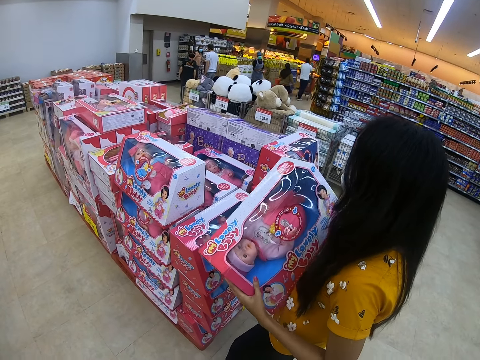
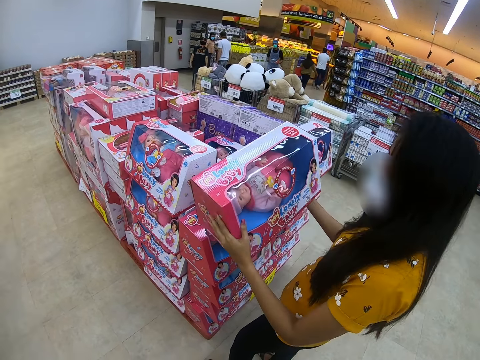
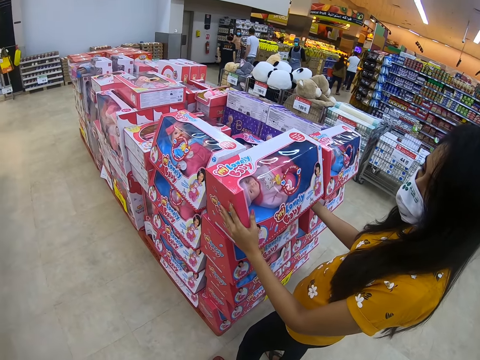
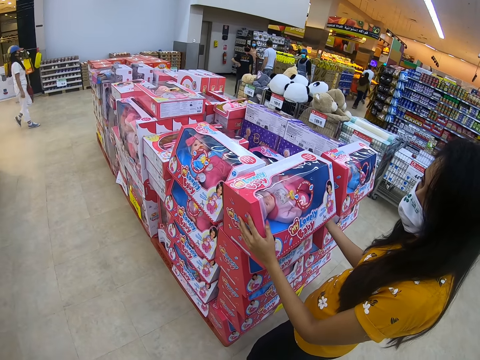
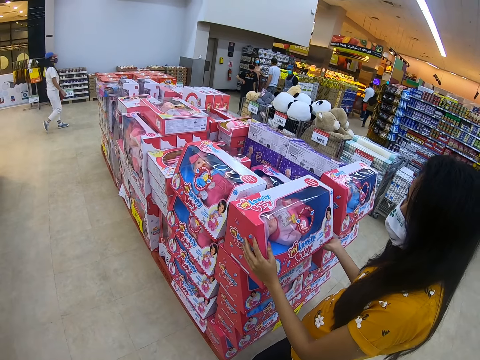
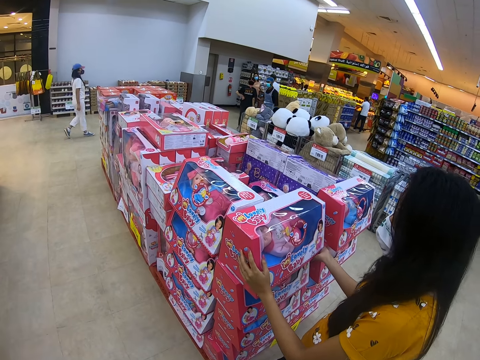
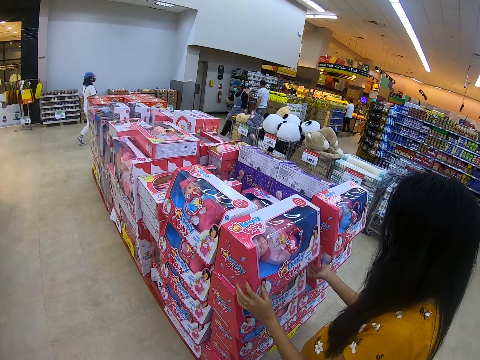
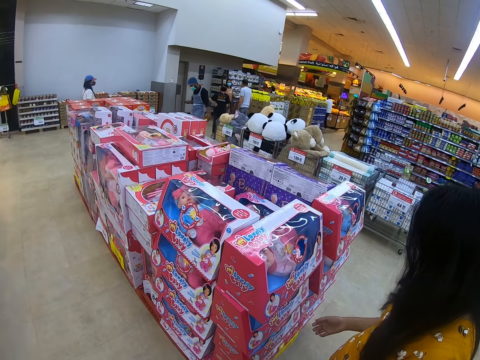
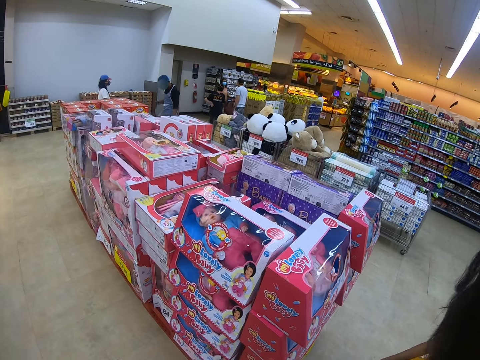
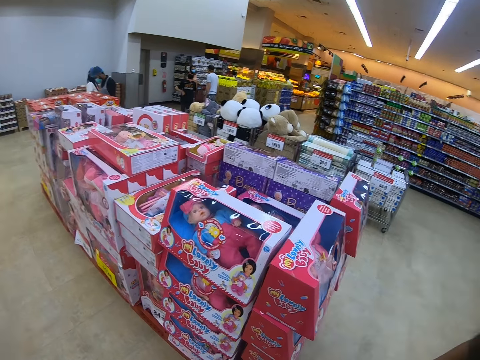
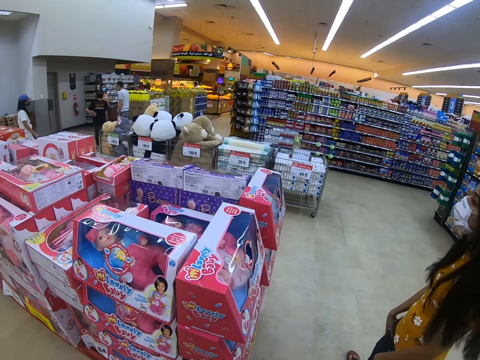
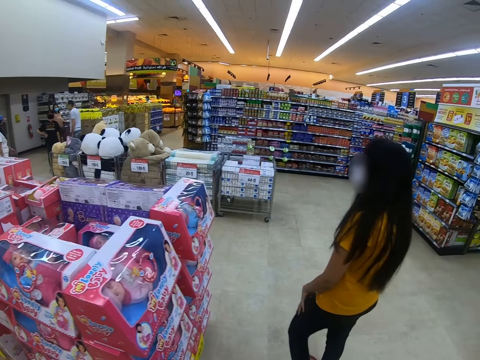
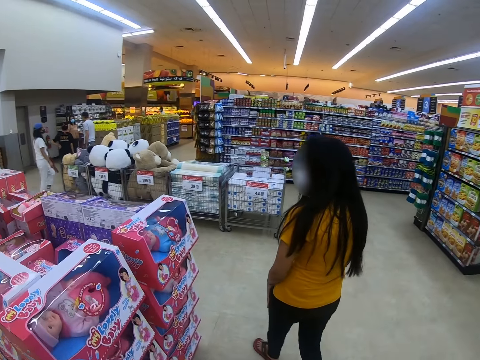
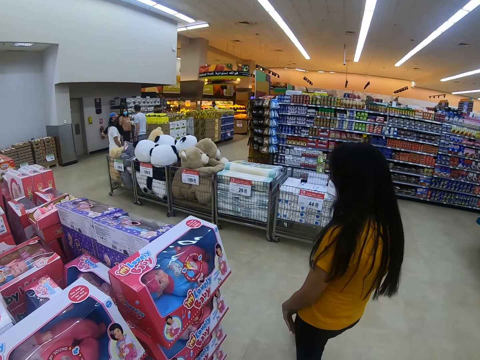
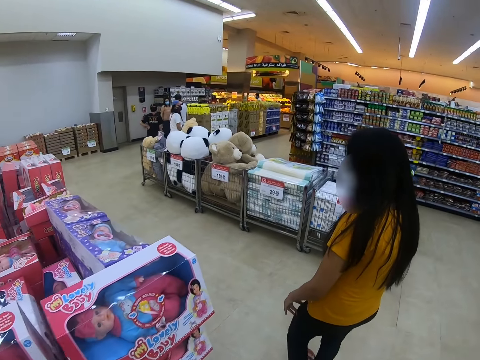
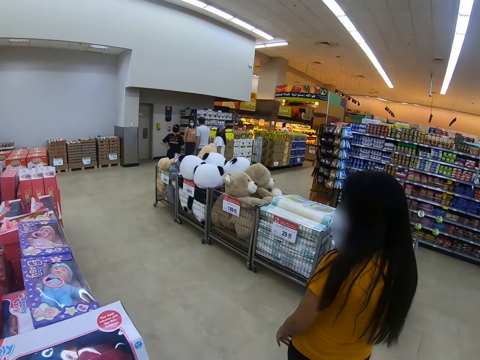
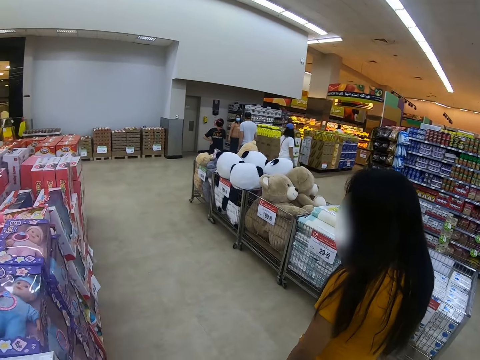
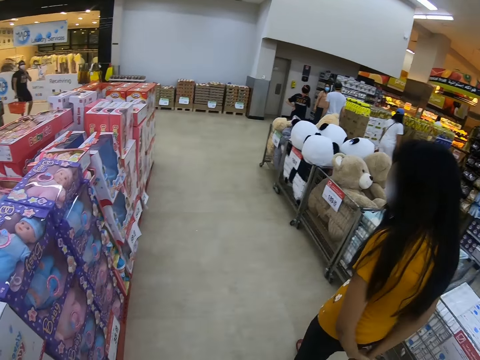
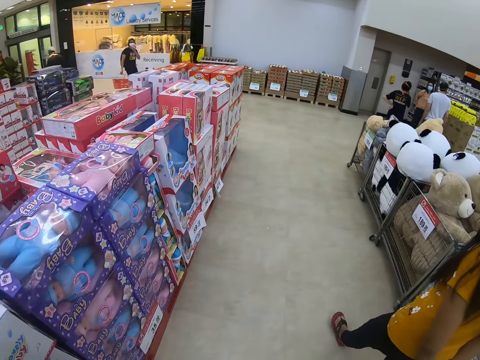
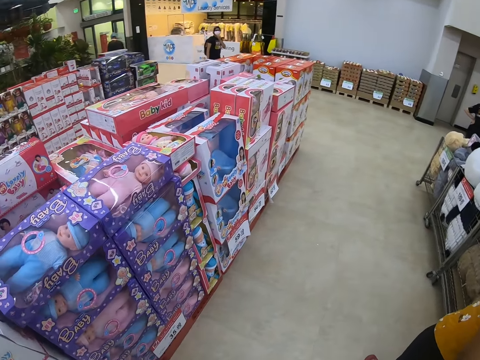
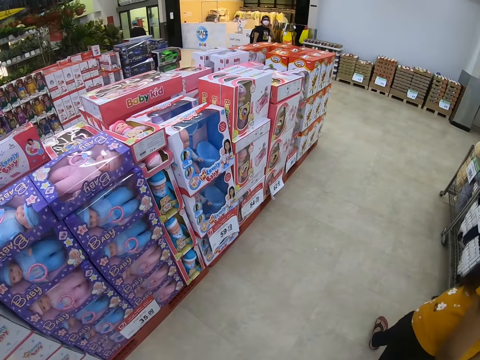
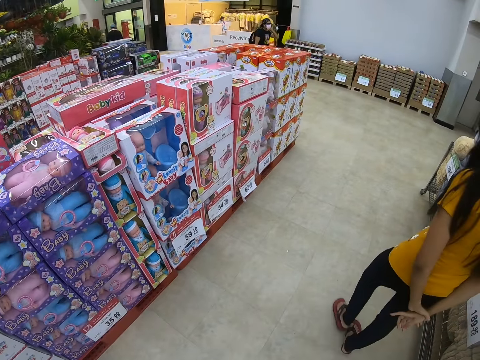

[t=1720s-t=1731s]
A woman walks in a supermarket. The camera wearer walks around the supermarket.

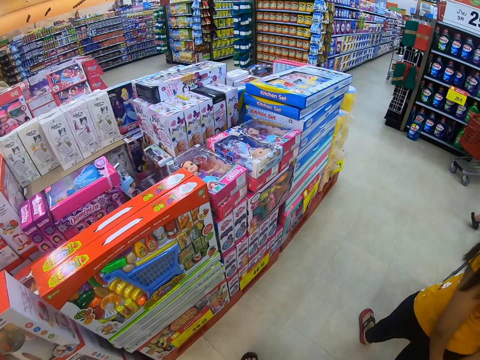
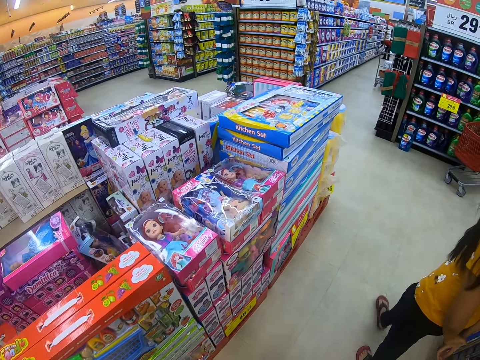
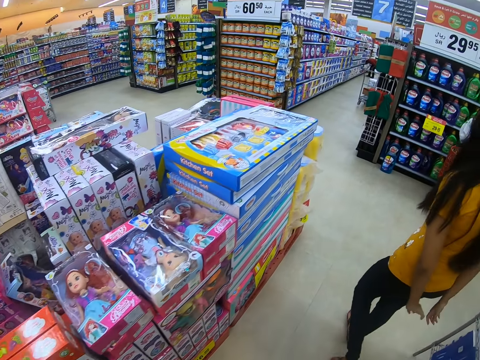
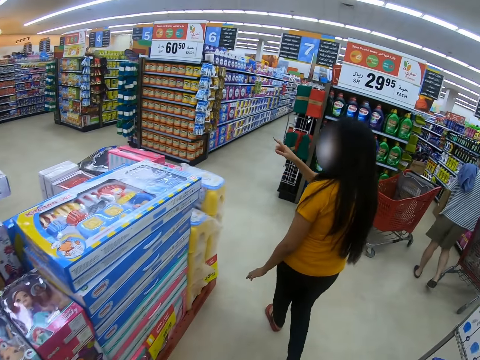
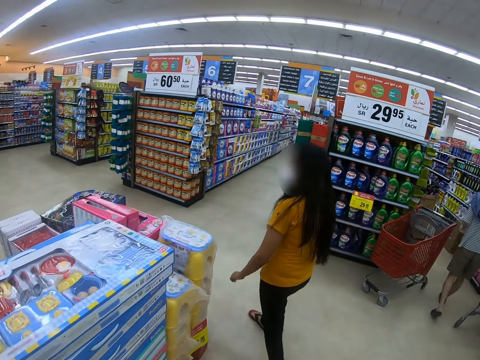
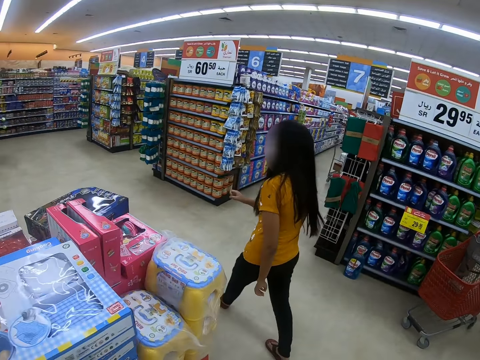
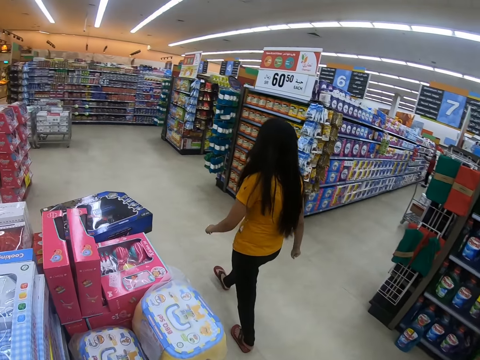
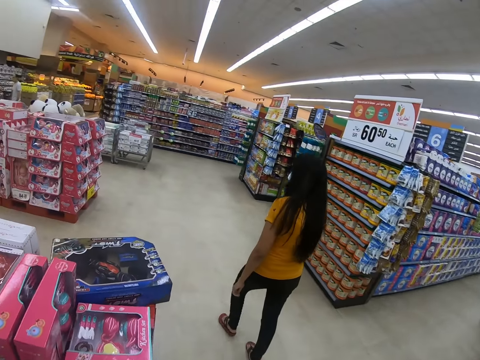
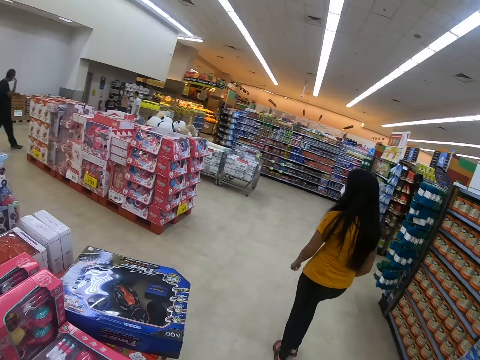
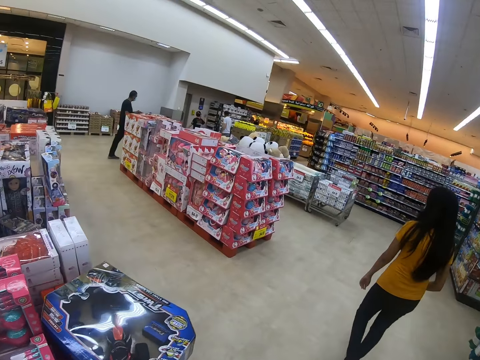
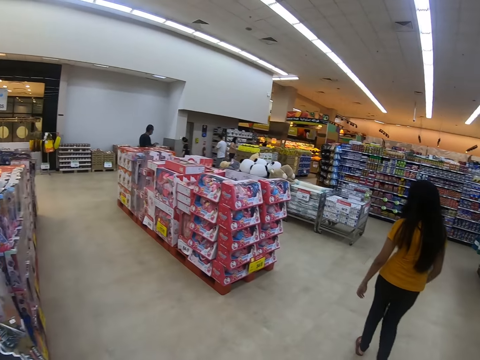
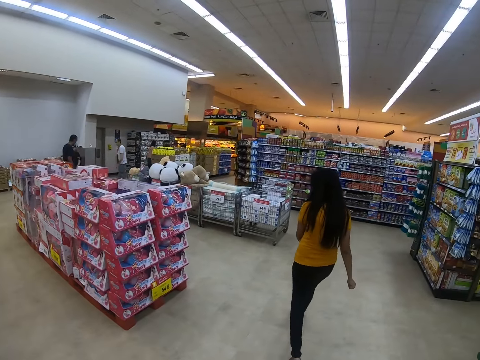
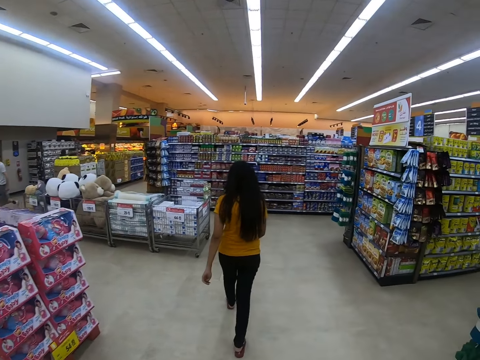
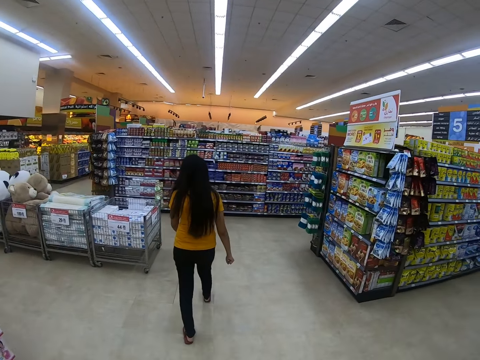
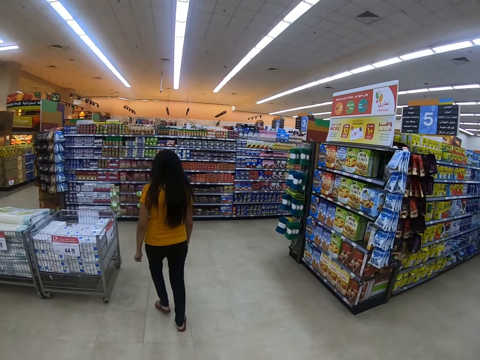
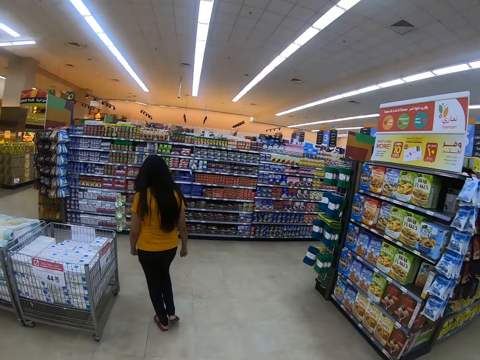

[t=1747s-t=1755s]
A woman lifts the right hand and walks in a supermarket.

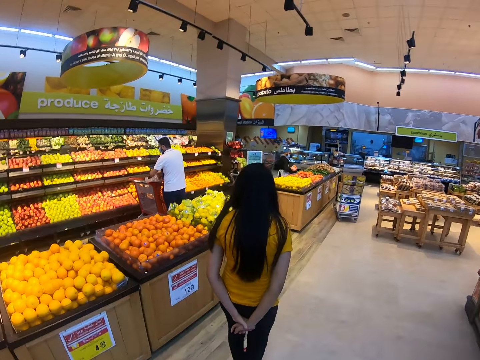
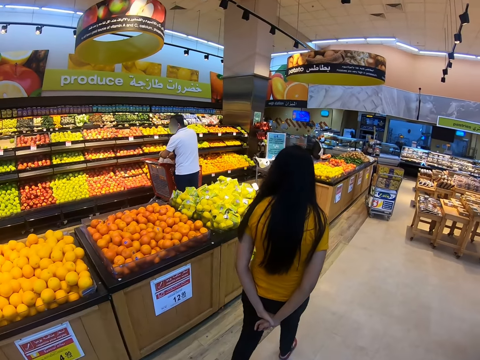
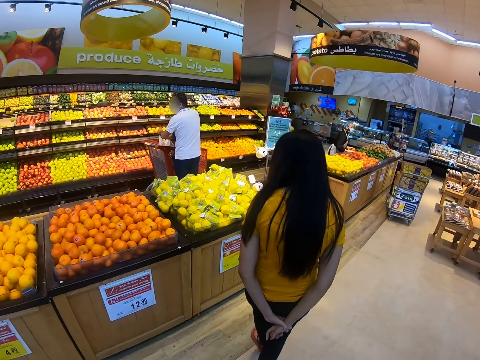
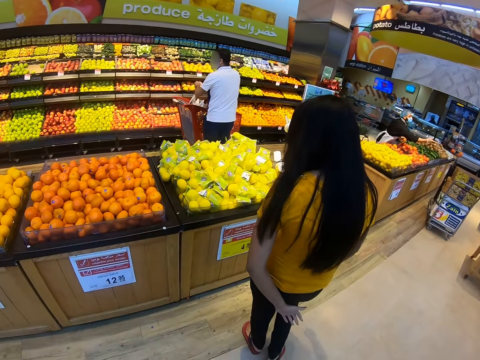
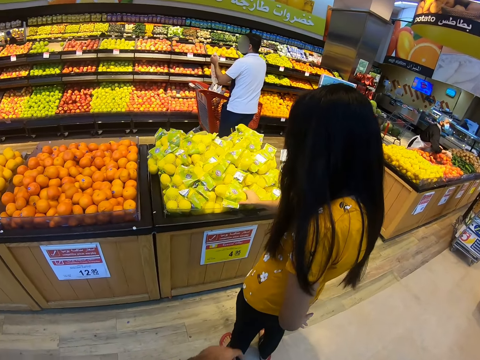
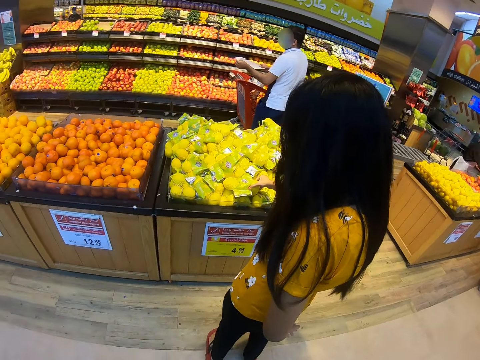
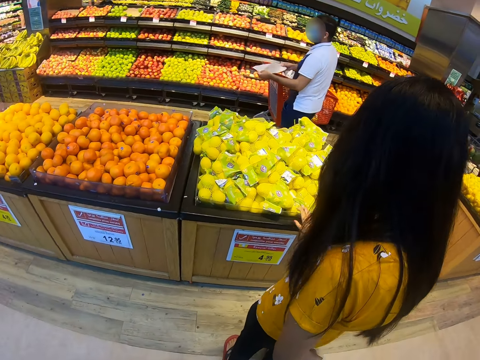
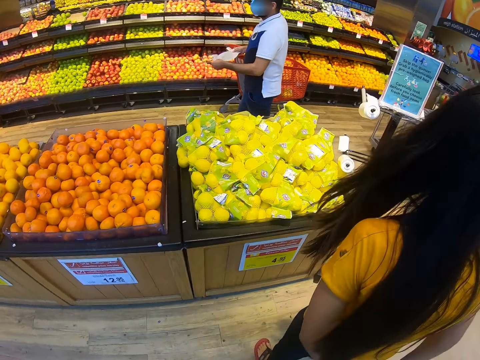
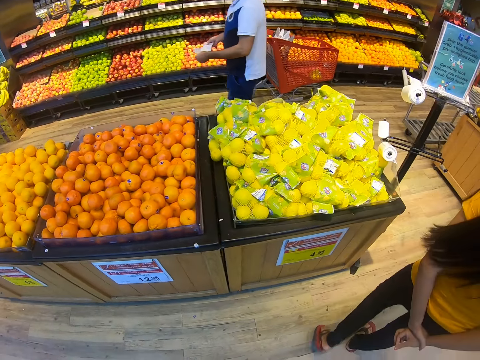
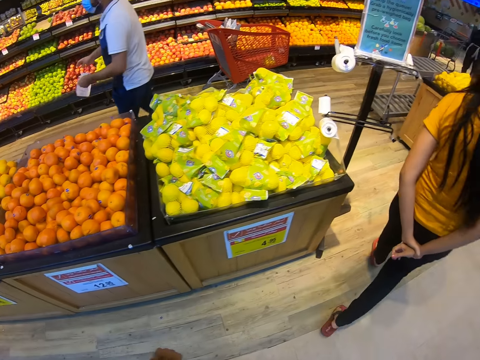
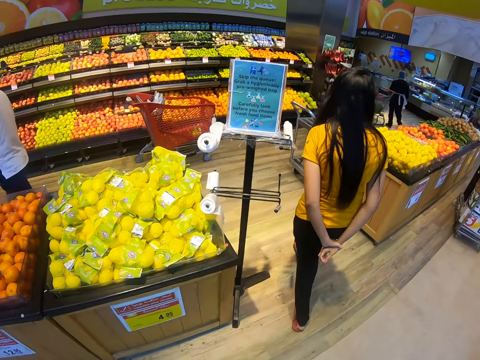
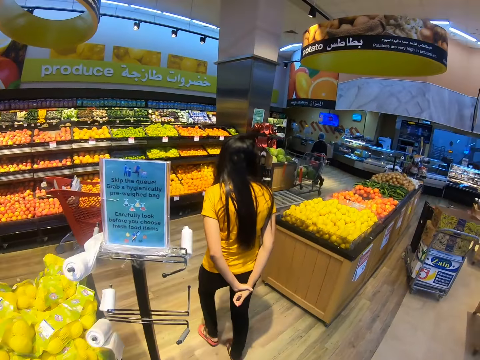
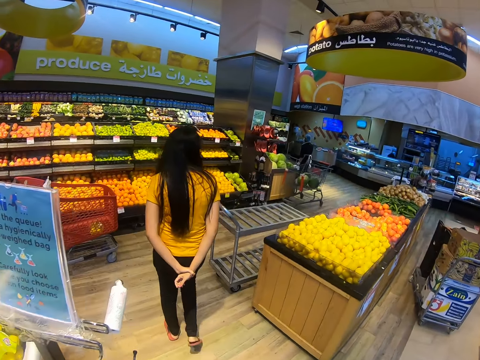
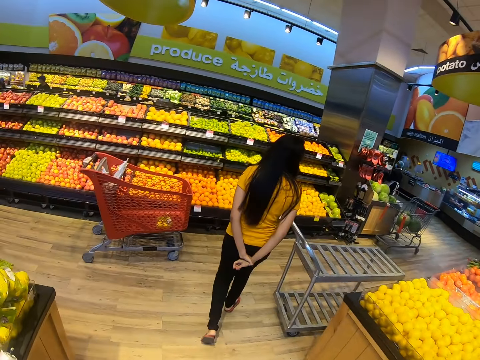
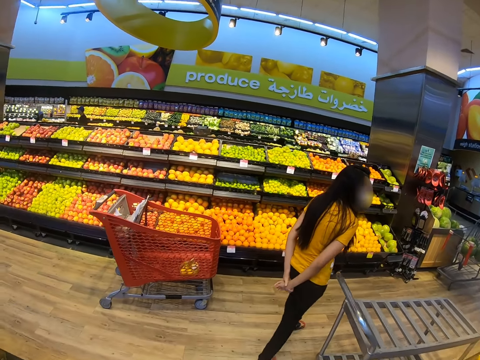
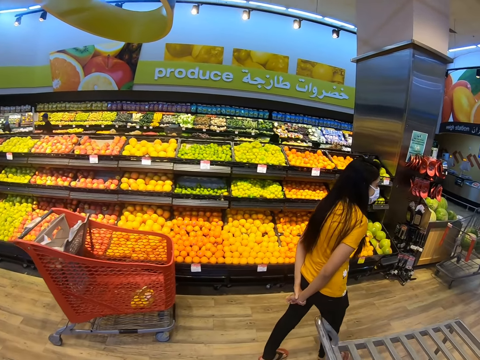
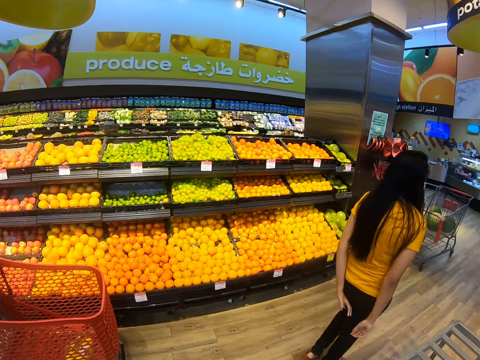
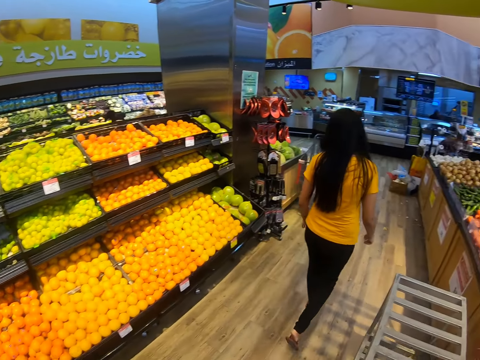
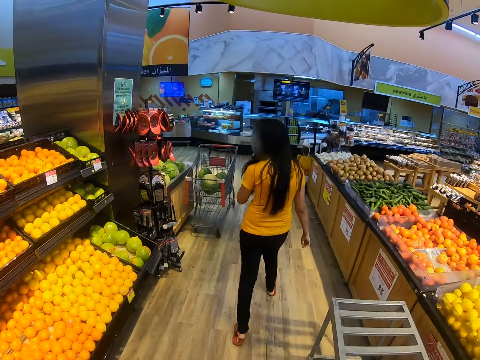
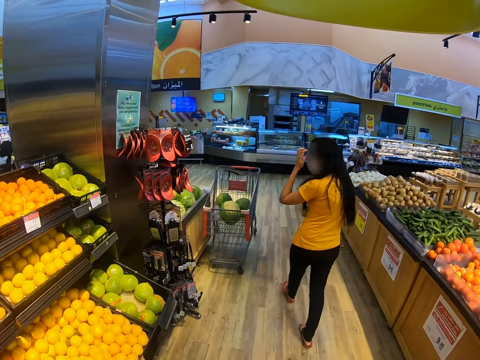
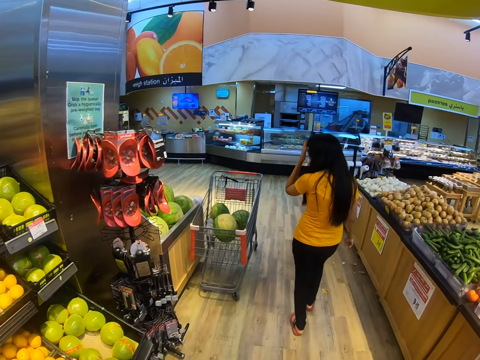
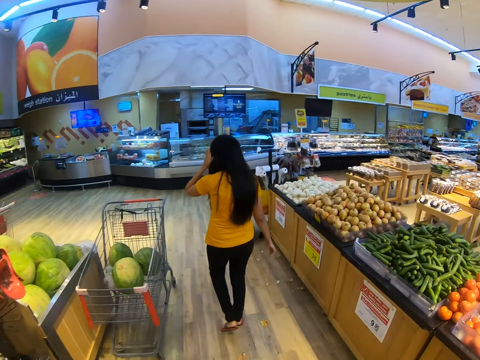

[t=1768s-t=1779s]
A woman touches a pack of oranges. She walks in a supermarket. The camera wearer walks around the supermarket. The woman touches the face.
